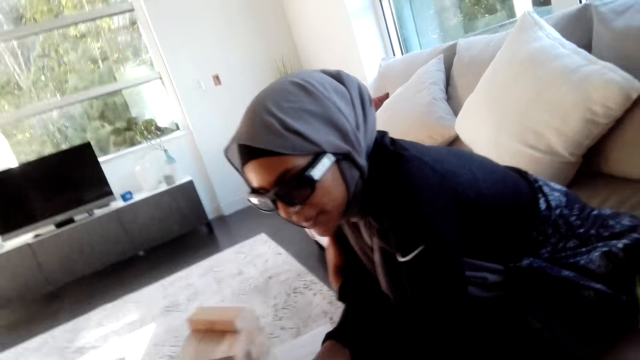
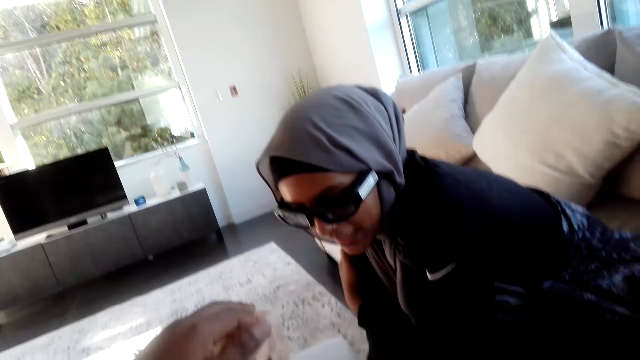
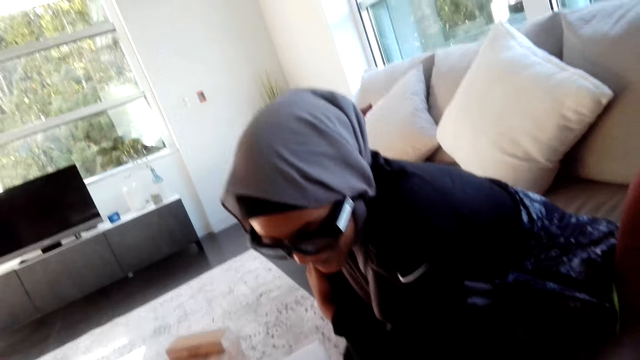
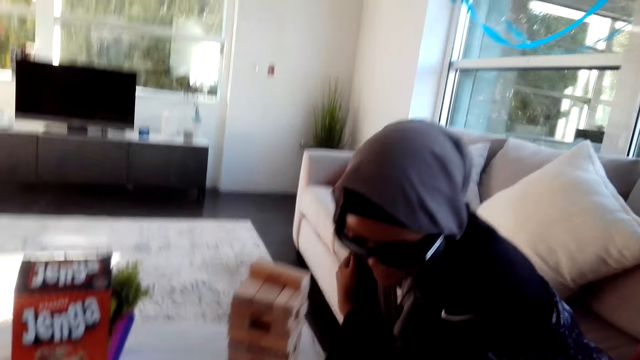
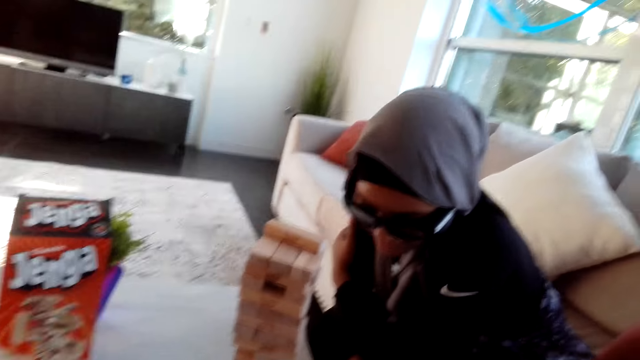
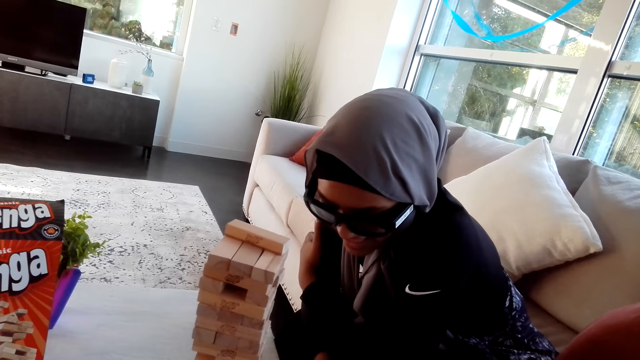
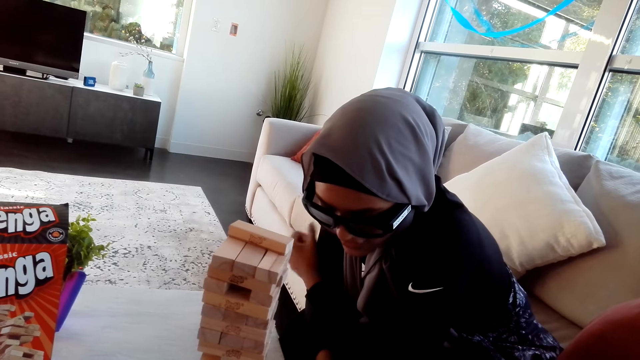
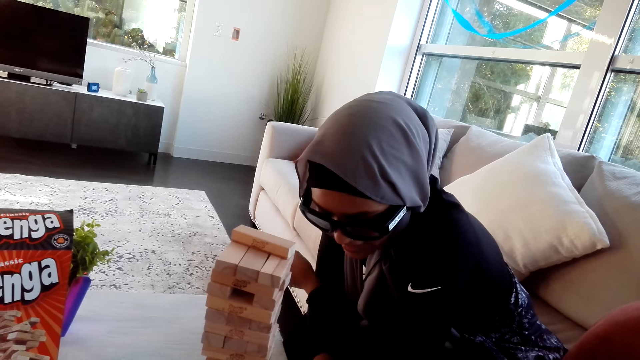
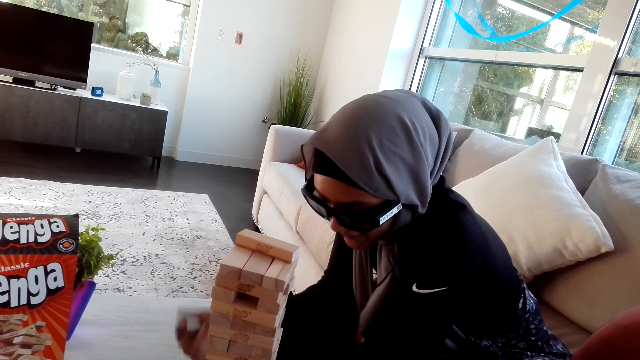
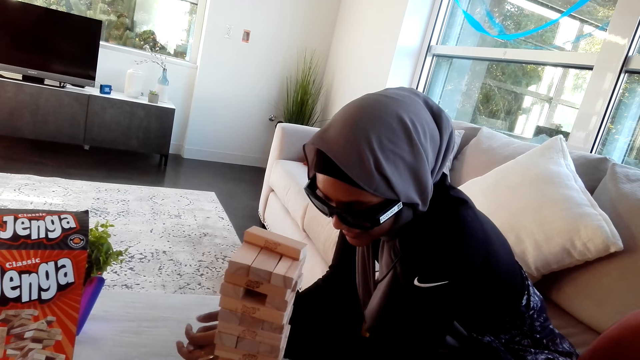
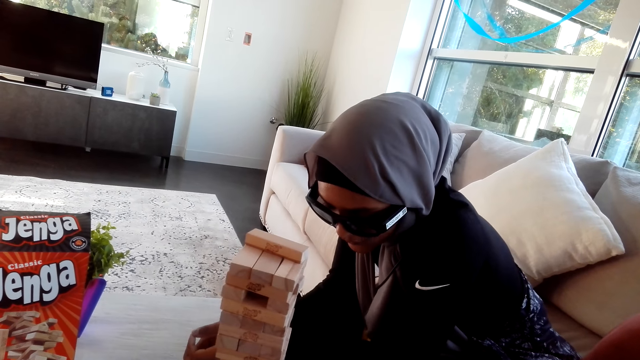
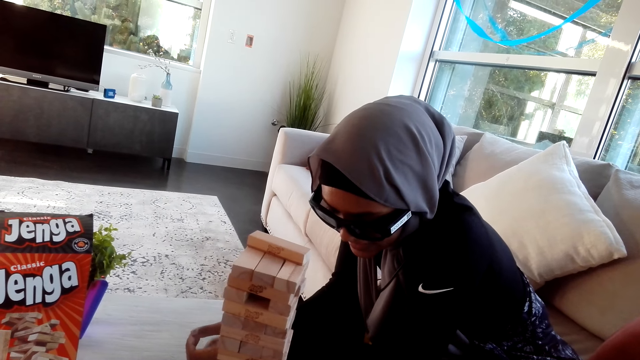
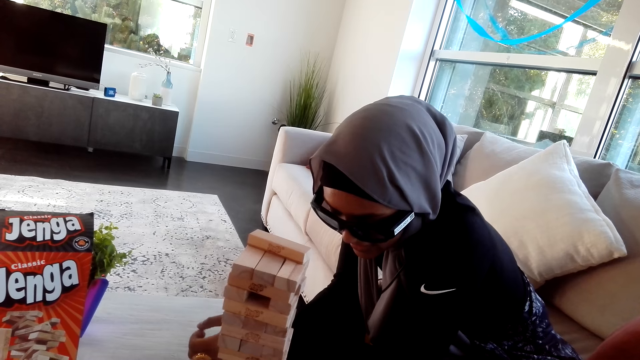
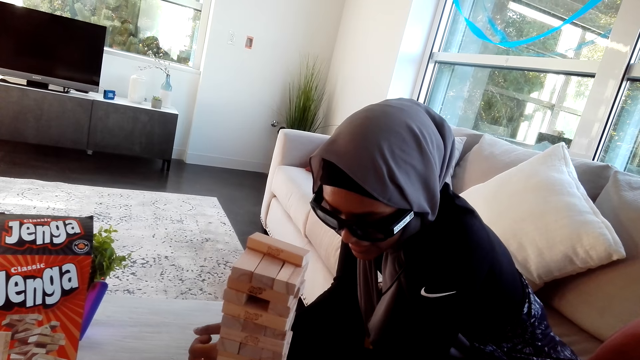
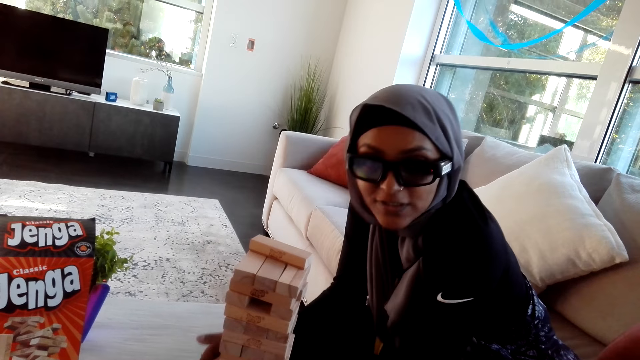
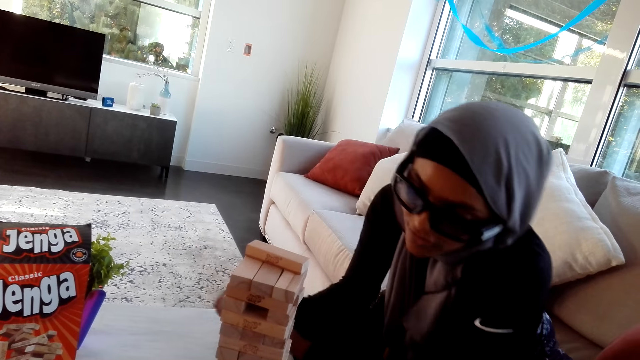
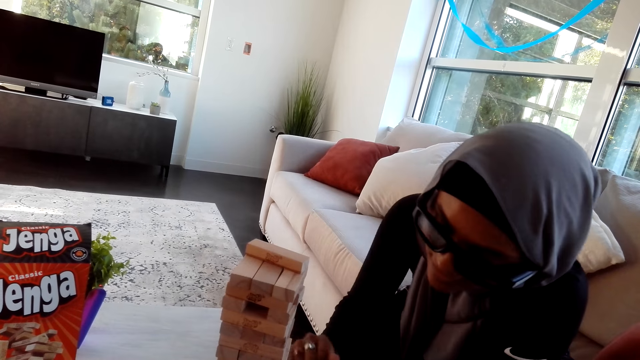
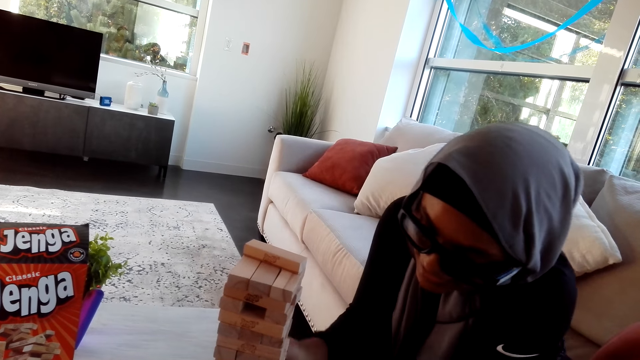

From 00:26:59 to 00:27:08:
A woman converses with the camera wearer. The woman moves her hands.

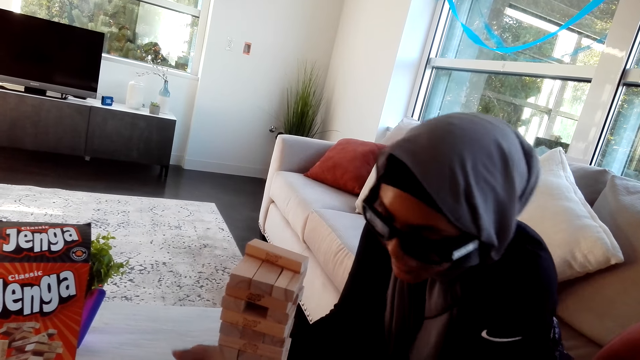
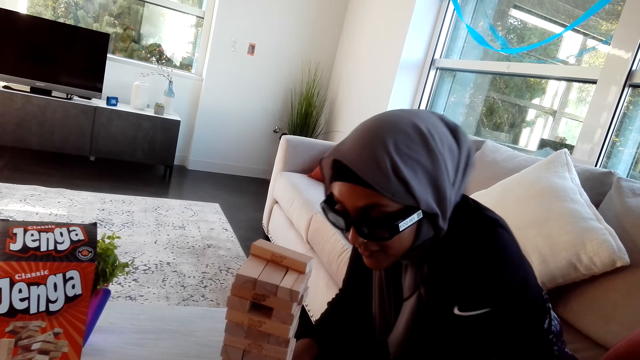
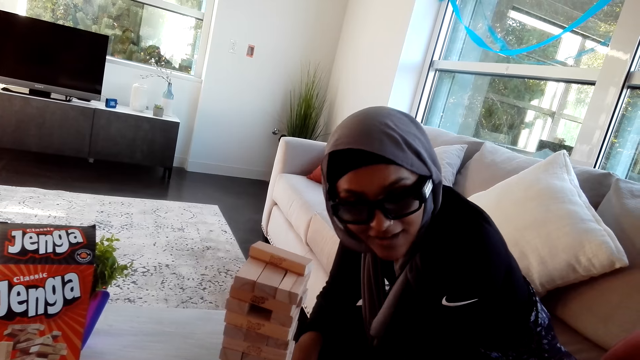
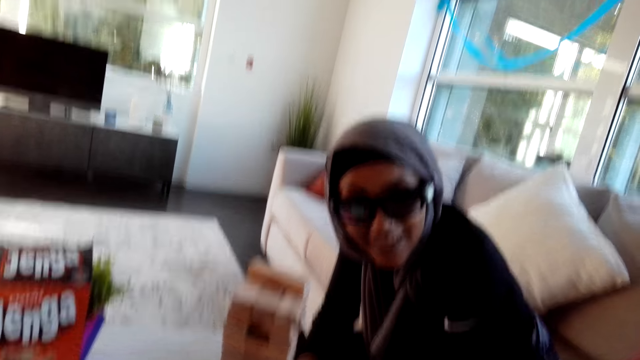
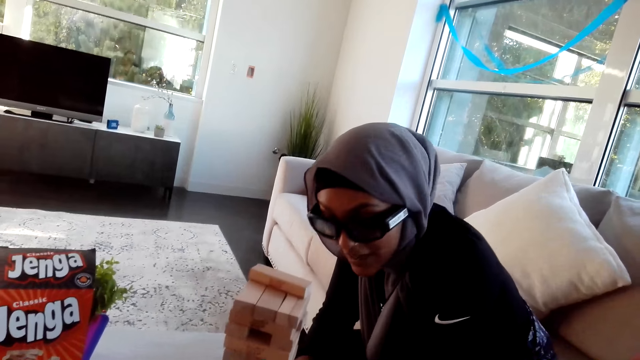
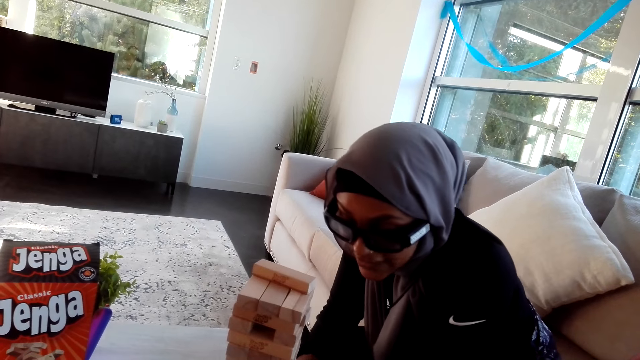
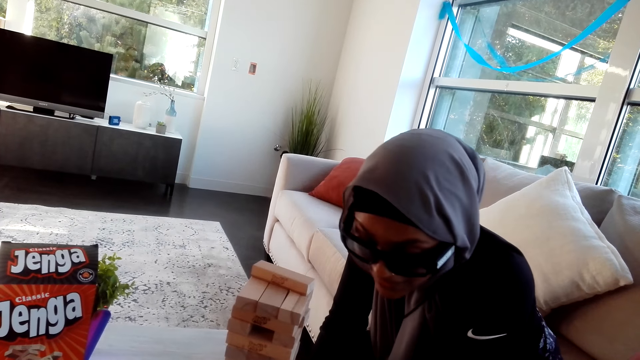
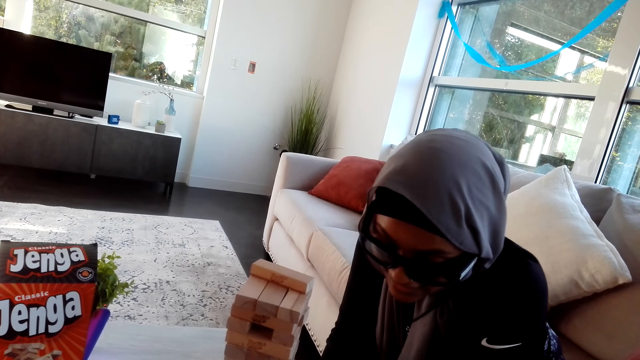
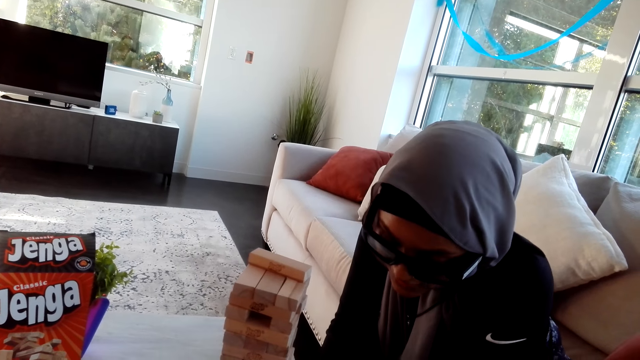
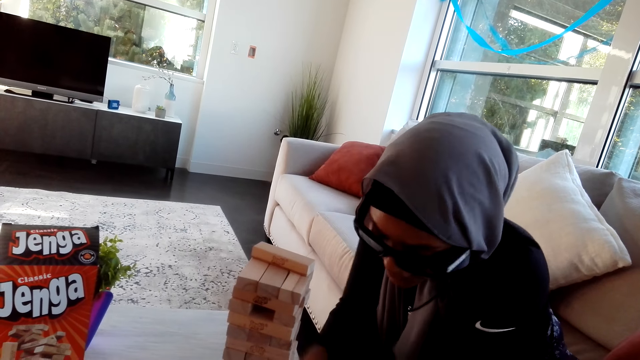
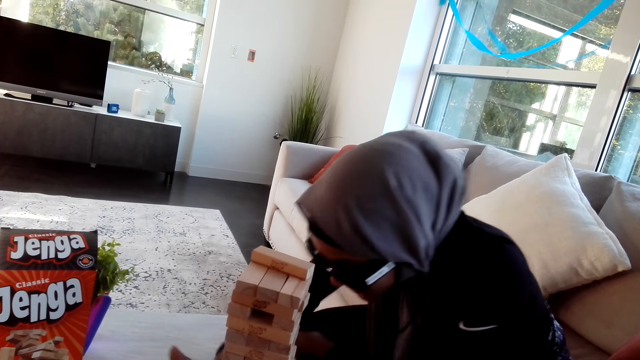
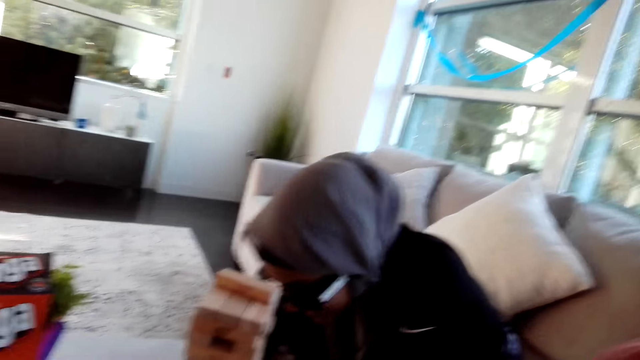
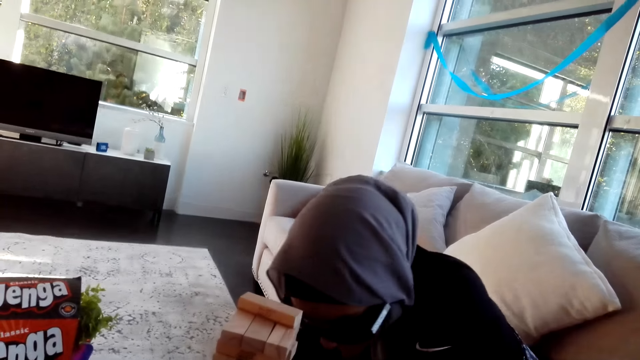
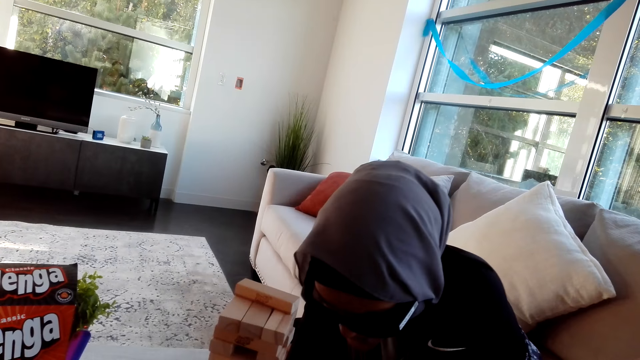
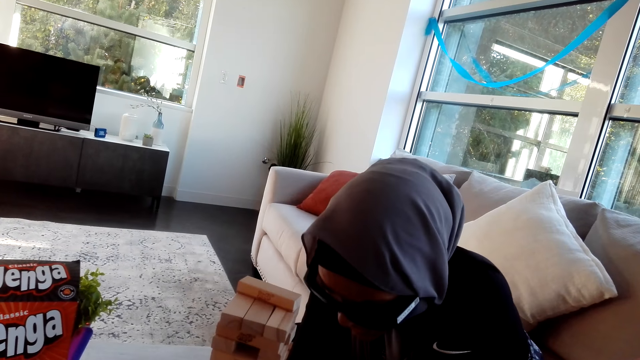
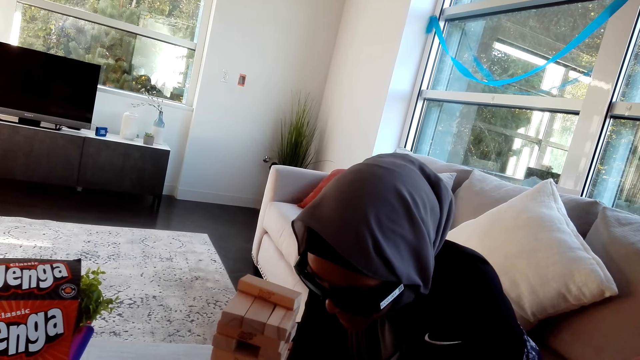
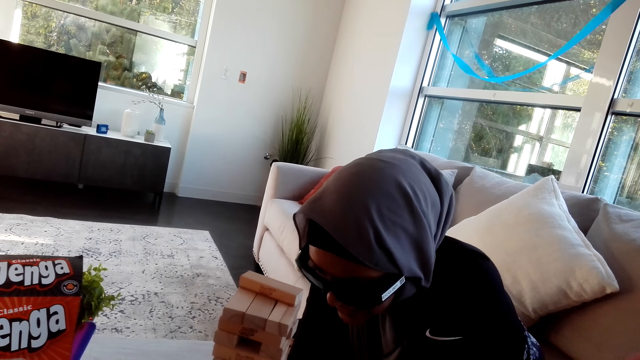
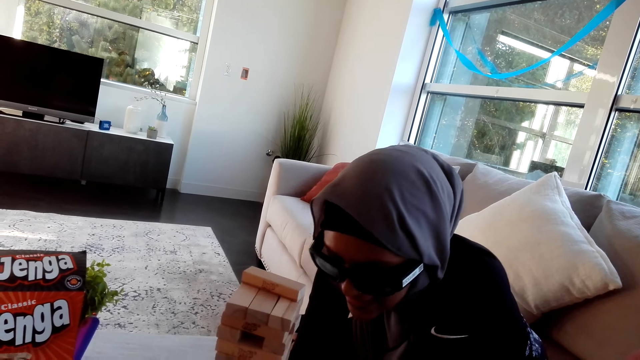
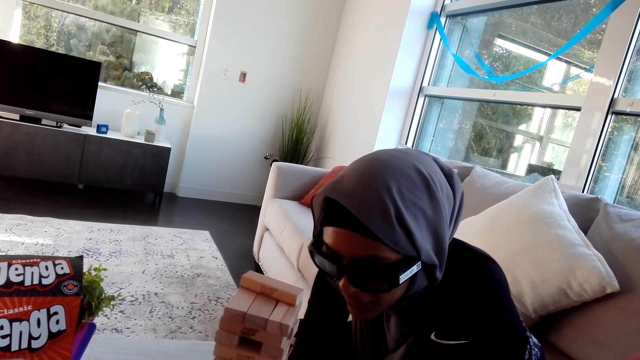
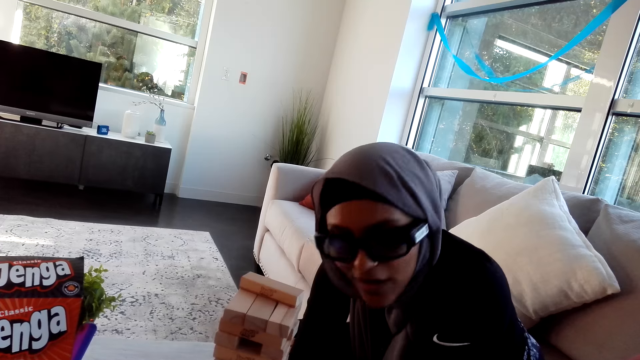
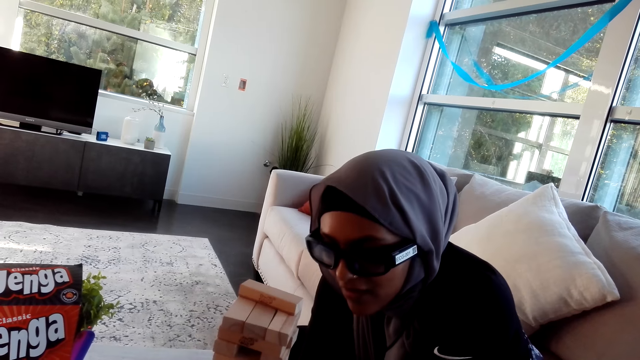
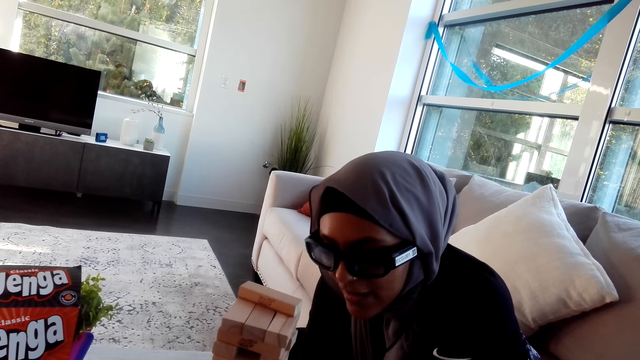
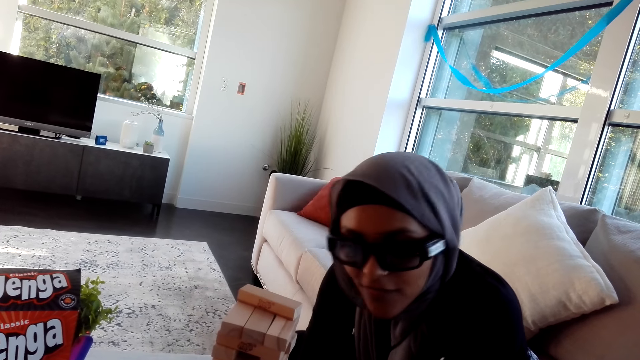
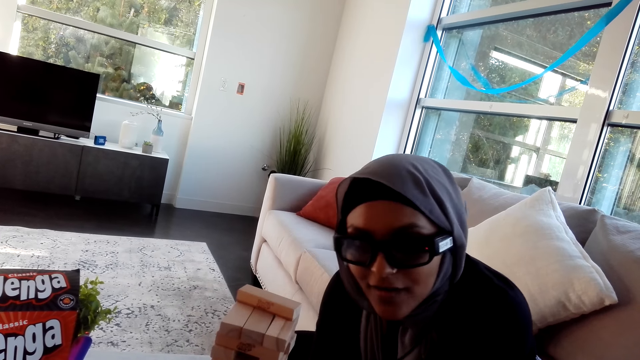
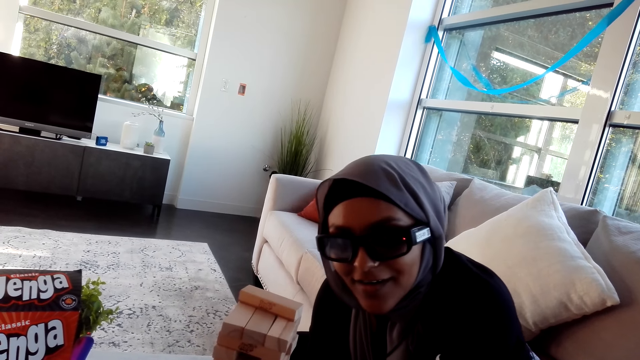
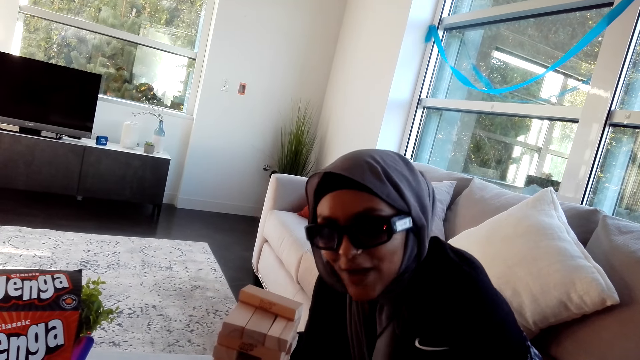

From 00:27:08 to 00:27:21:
A woman converses with the camera wearer.
